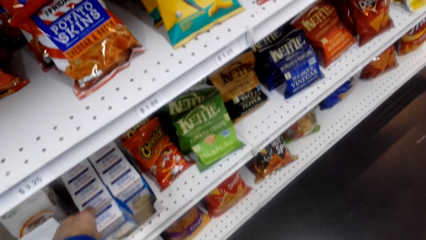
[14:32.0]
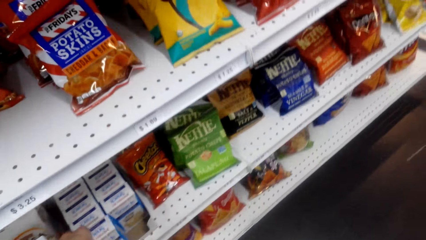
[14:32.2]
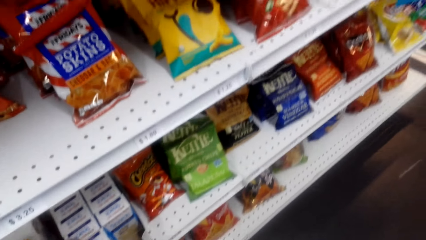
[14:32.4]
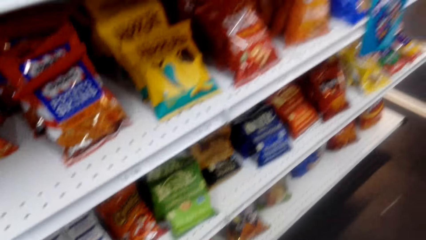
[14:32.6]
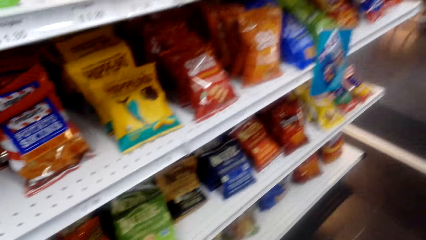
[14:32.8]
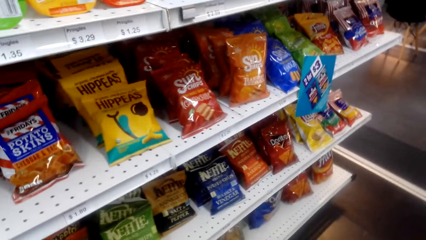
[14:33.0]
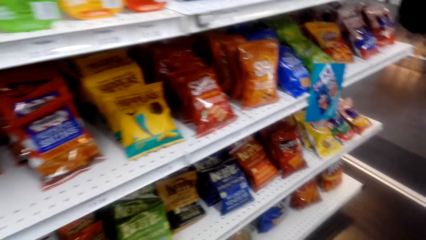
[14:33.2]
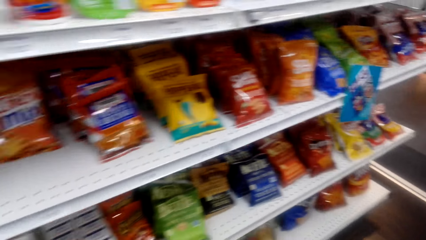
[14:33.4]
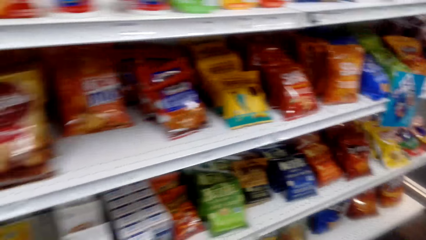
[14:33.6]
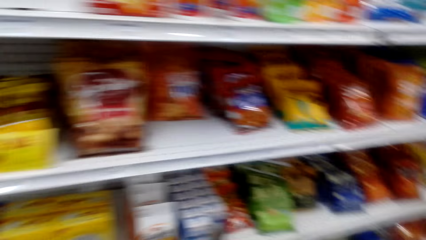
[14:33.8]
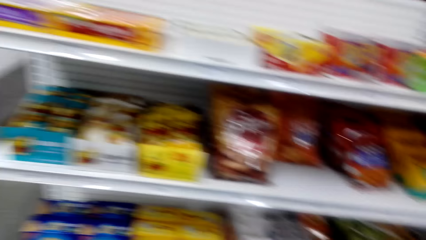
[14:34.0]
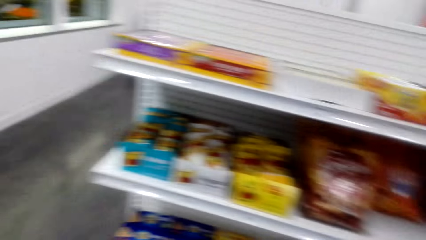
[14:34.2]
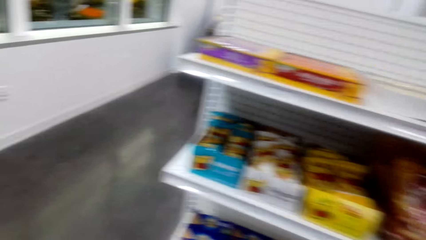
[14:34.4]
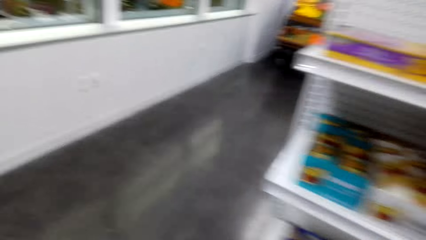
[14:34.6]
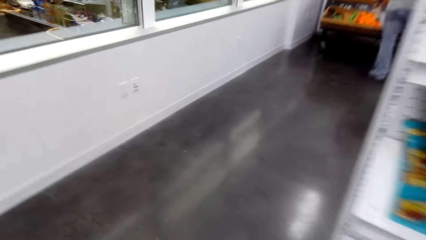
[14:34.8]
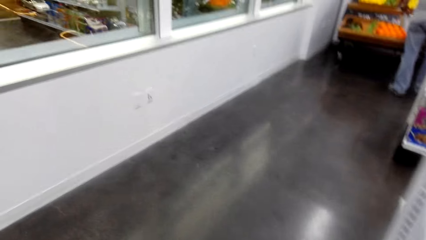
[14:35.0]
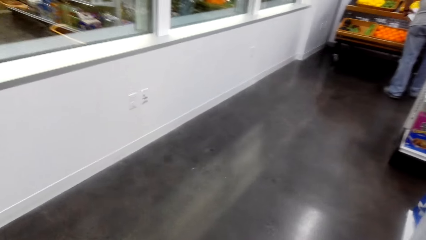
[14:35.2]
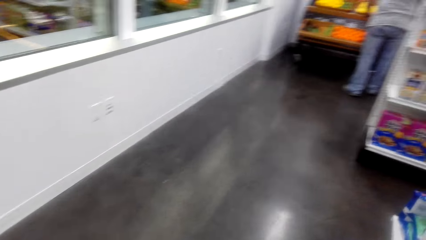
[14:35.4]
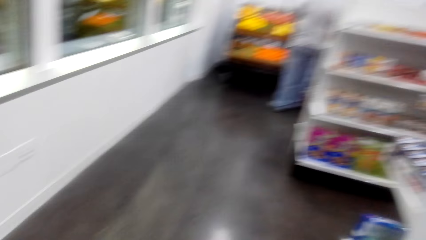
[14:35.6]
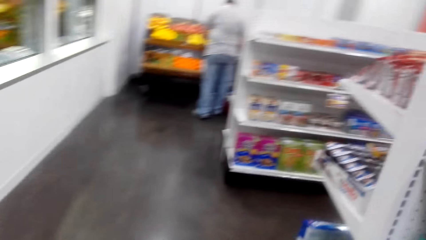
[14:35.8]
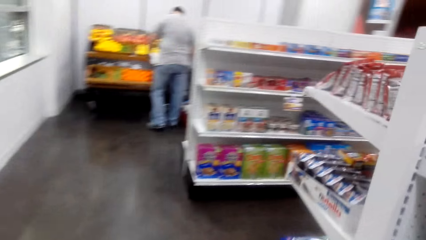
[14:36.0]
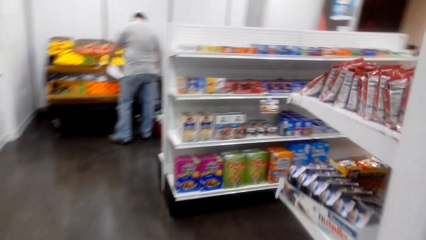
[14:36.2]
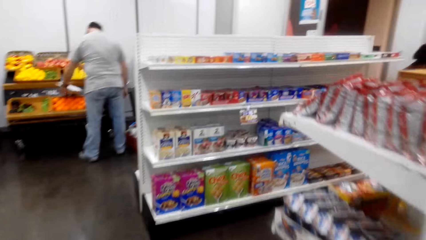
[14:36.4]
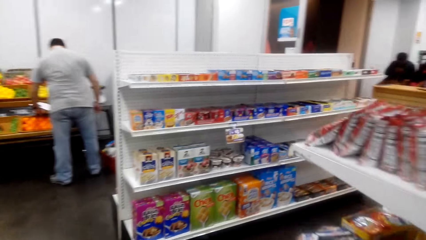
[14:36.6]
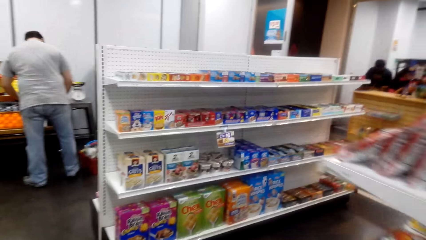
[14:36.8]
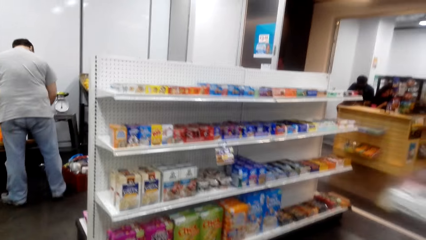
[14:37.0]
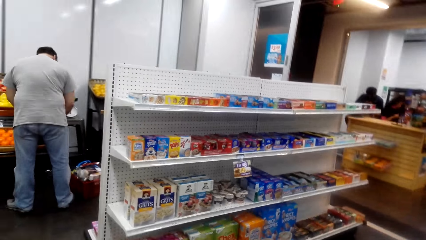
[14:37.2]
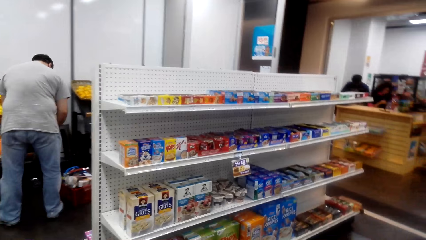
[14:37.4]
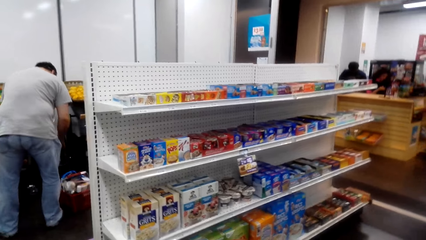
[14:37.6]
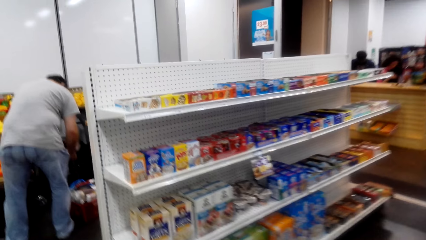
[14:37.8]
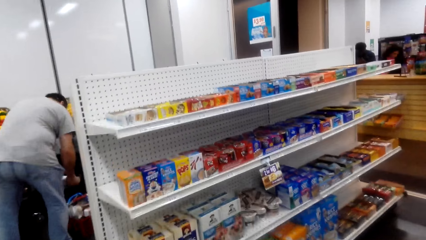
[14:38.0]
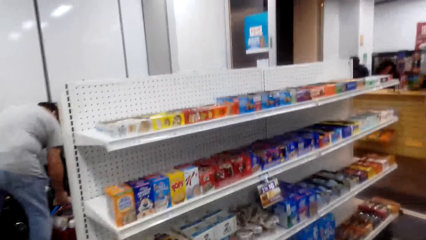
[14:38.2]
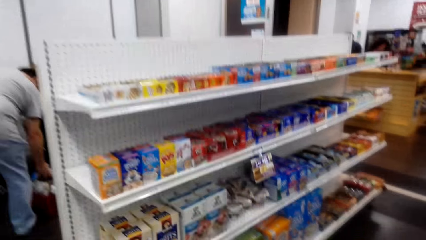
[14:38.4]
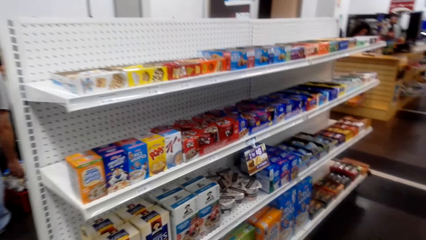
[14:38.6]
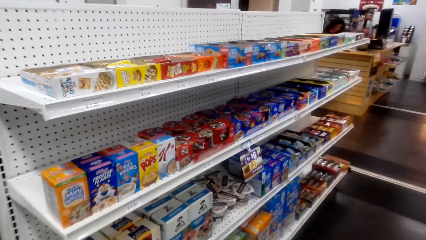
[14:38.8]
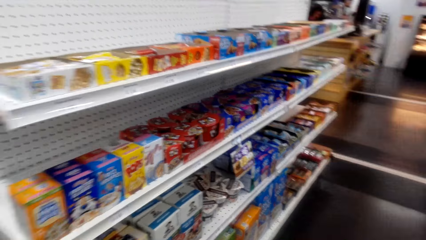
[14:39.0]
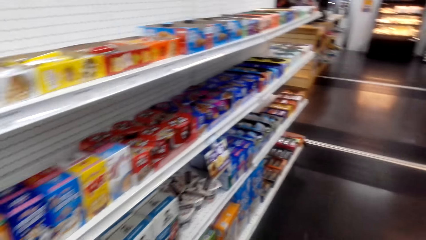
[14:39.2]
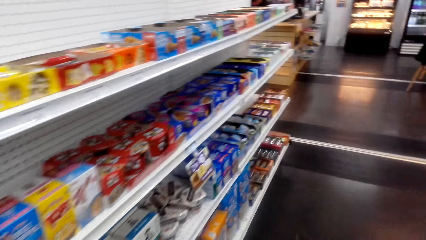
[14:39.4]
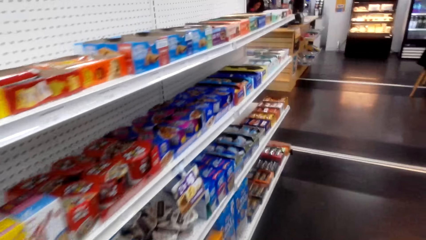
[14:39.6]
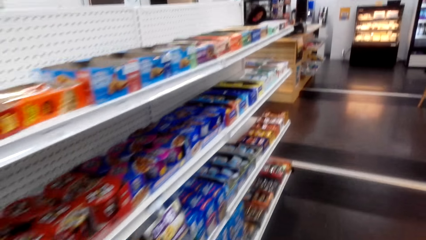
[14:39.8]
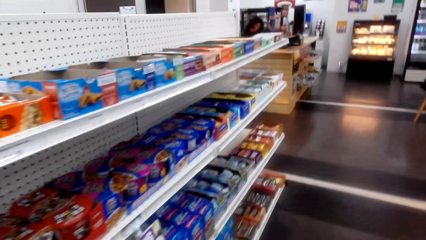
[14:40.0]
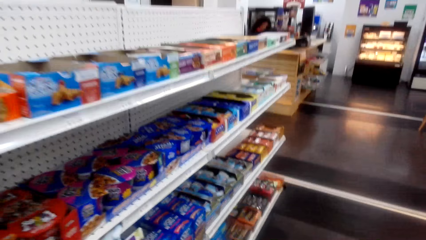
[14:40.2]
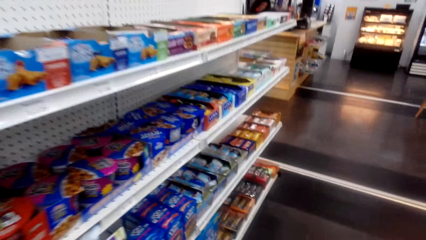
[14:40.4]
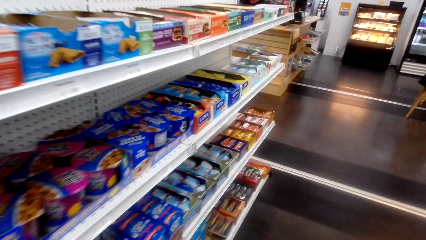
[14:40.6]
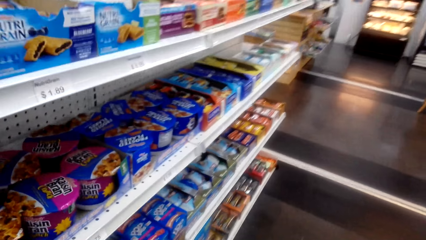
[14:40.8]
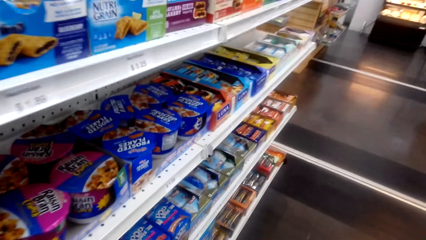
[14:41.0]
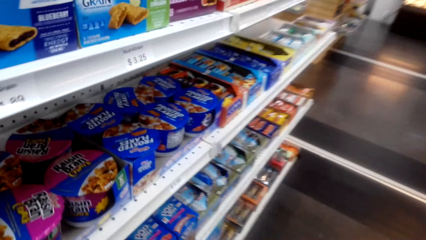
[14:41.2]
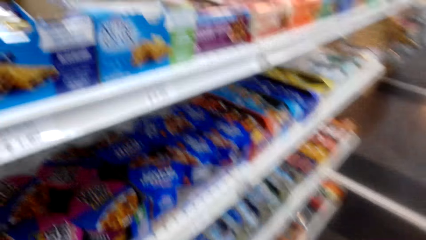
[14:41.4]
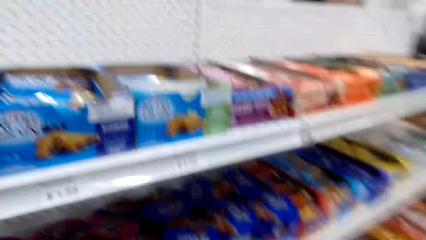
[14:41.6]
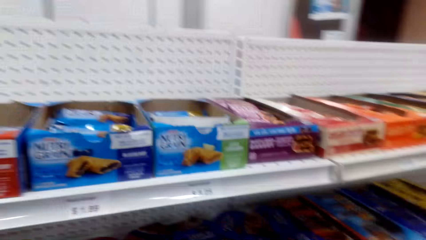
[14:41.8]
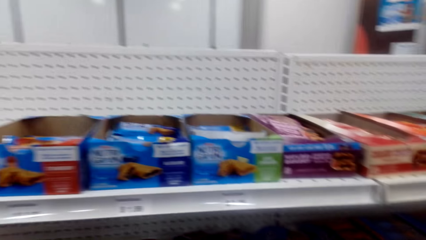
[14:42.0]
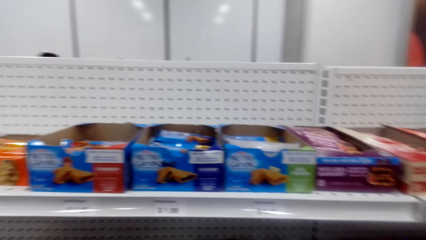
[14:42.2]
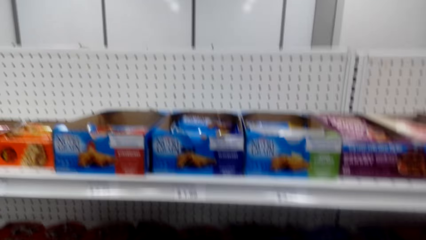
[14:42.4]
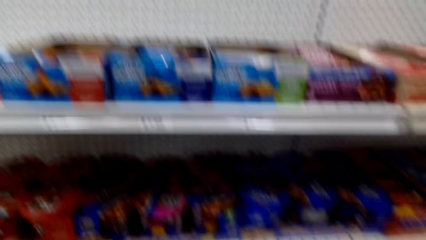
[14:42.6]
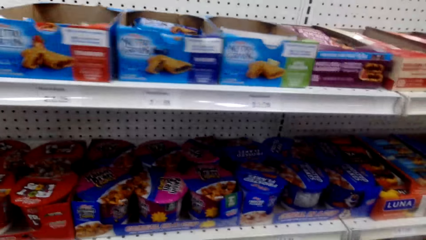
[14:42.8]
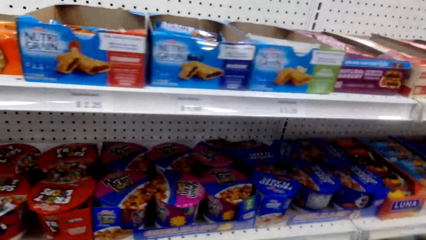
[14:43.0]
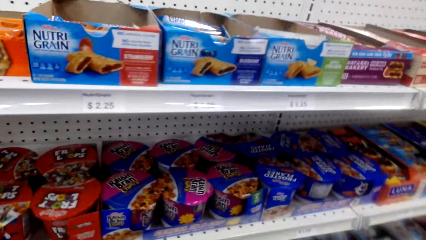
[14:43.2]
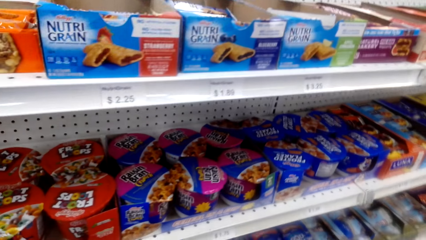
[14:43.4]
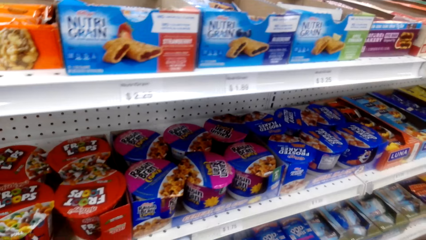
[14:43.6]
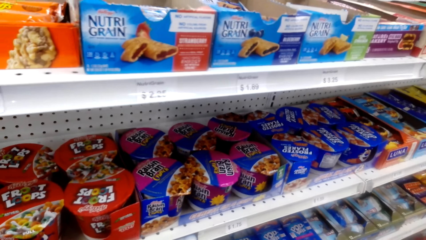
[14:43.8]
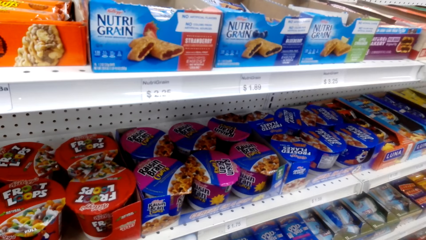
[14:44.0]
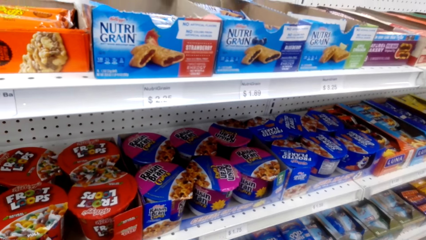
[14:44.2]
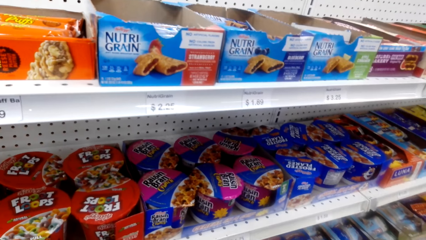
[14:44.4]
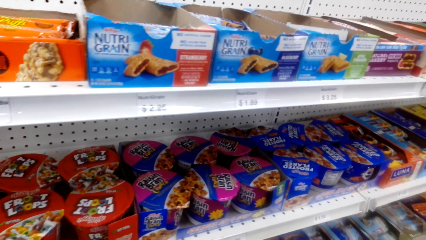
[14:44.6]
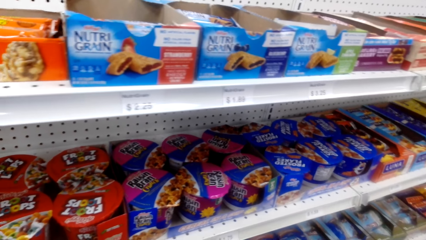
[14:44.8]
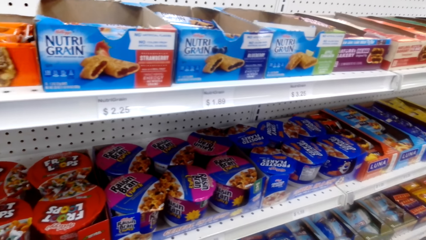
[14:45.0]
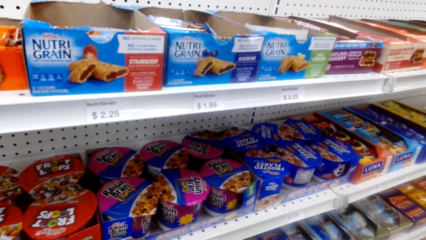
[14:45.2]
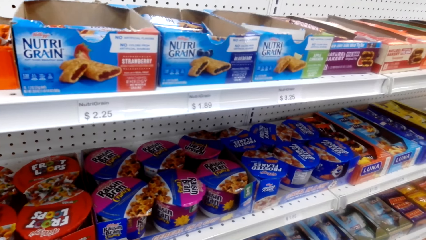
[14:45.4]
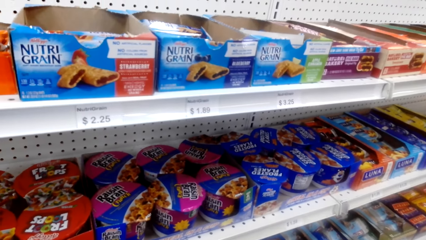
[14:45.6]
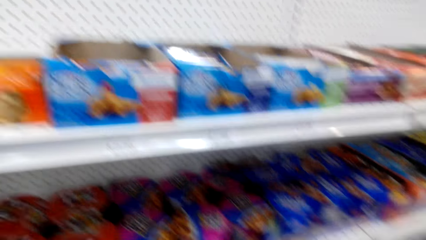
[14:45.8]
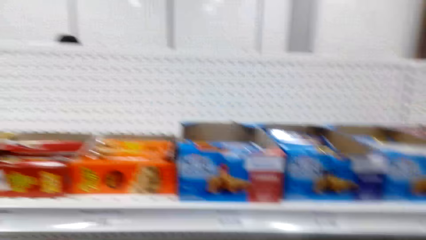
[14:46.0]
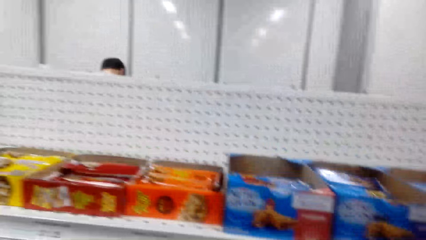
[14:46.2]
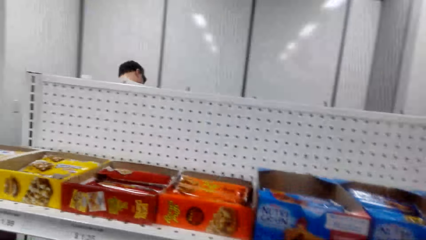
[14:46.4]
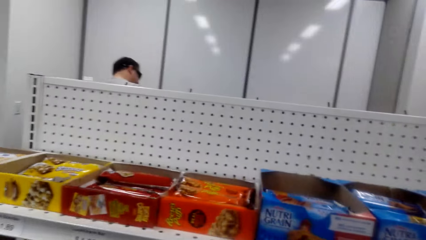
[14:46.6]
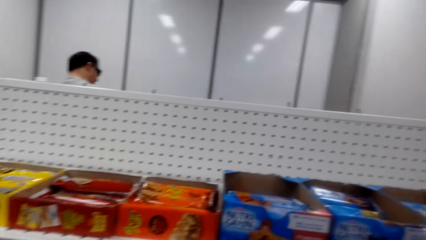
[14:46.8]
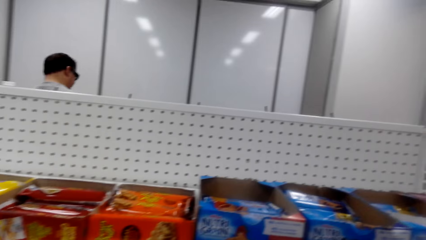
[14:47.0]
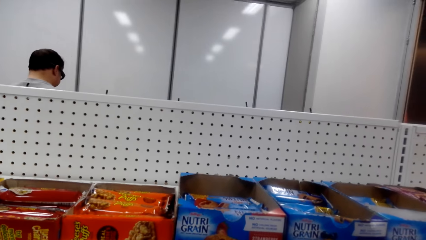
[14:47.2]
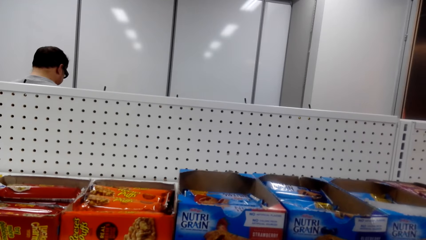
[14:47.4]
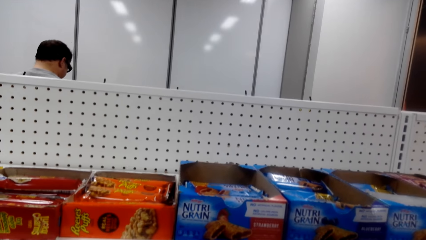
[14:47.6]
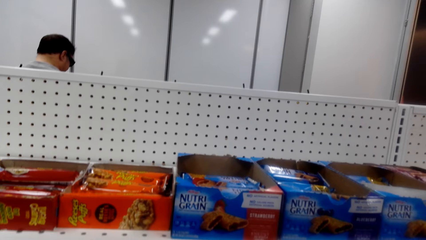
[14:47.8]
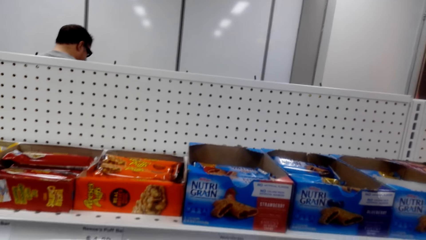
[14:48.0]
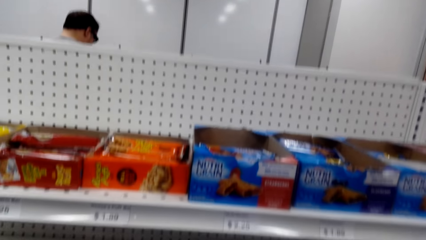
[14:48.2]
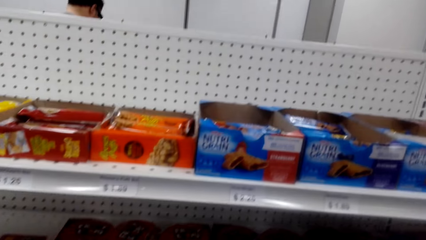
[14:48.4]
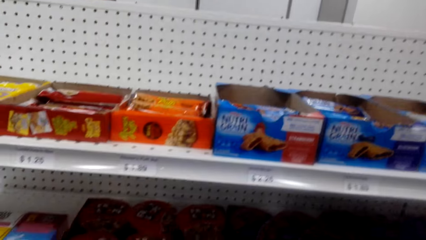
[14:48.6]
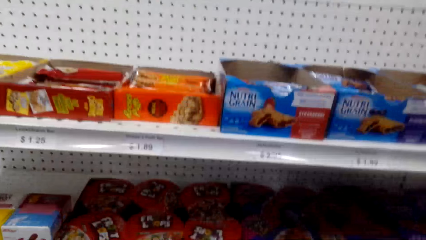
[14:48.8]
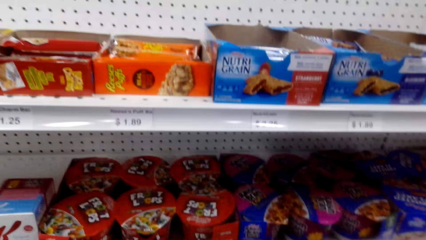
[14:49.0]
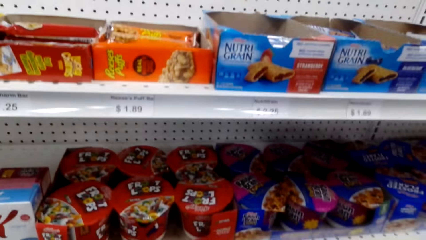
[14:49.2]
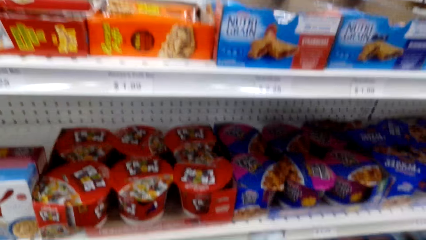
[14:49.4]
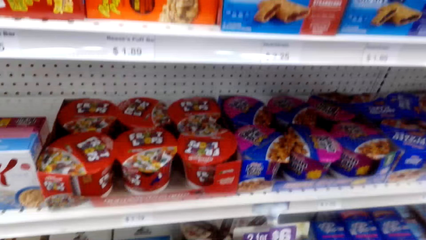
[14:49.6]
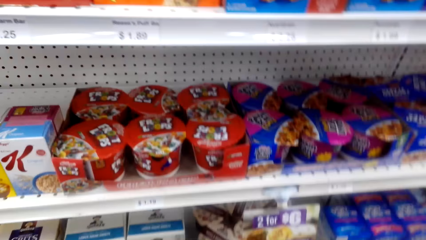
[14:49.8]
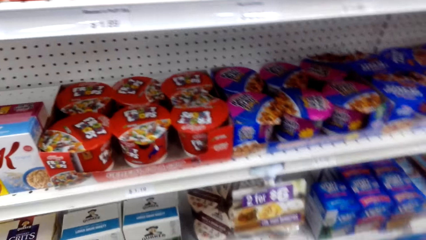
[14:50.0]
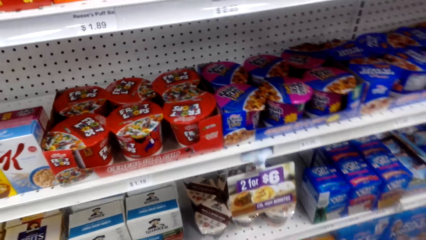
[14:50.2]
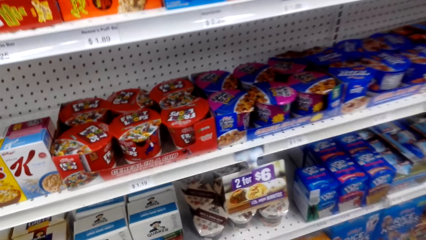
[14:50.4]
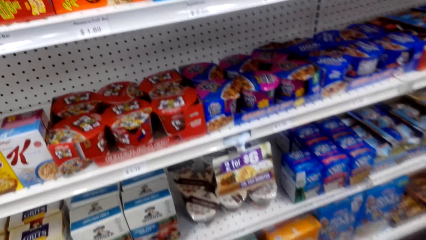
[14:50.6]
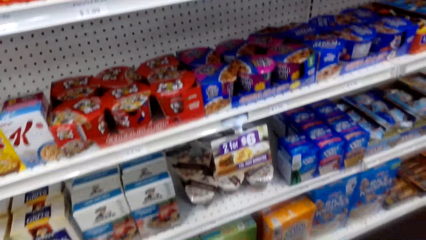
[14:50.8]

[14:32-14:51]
The camera wearer places the snack on the shelf. They walk around the store. They check the shelf.
